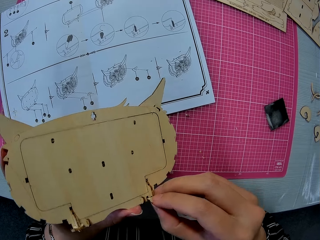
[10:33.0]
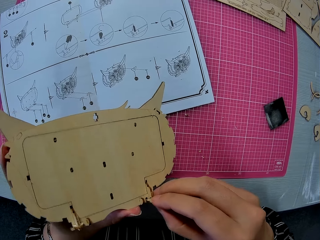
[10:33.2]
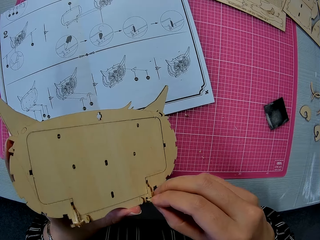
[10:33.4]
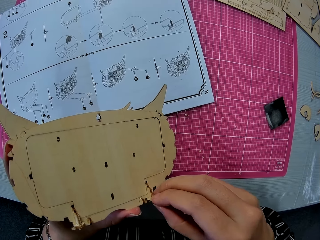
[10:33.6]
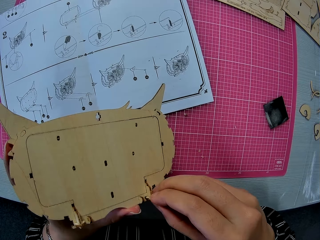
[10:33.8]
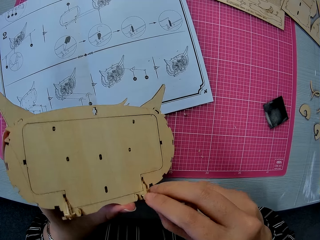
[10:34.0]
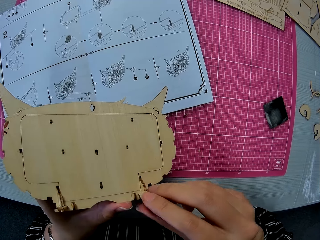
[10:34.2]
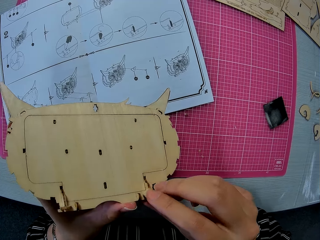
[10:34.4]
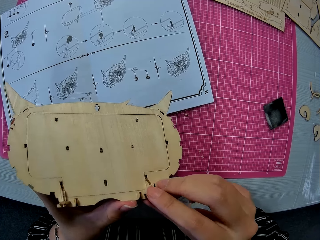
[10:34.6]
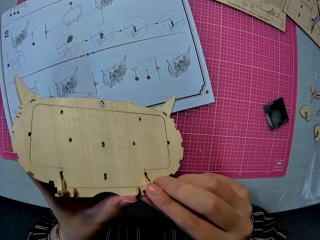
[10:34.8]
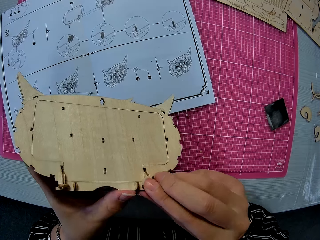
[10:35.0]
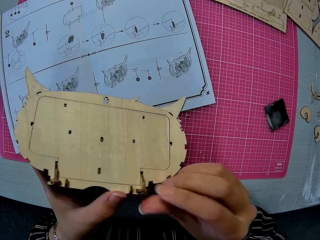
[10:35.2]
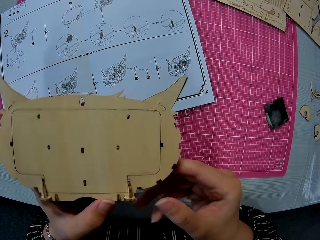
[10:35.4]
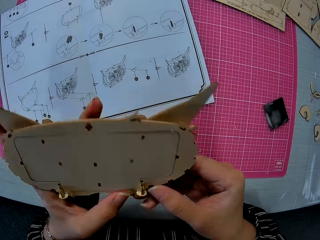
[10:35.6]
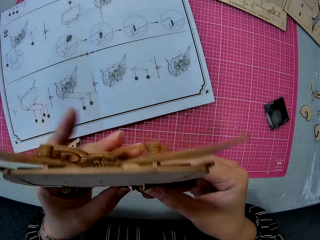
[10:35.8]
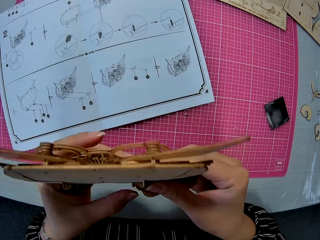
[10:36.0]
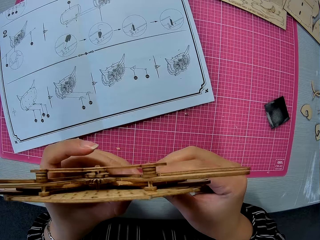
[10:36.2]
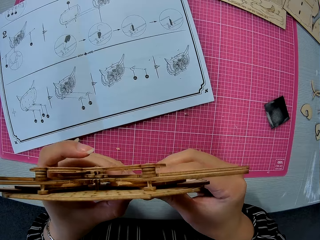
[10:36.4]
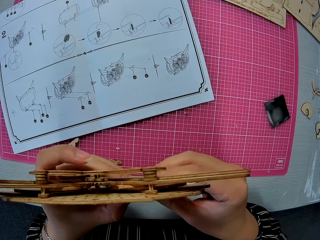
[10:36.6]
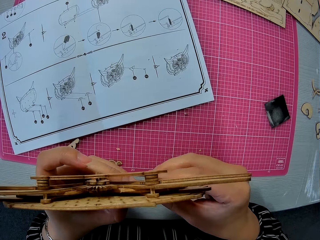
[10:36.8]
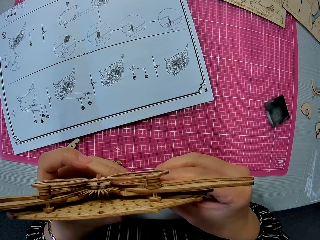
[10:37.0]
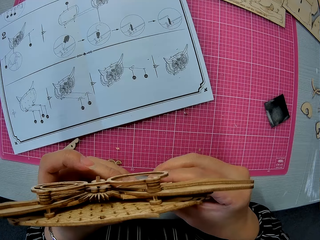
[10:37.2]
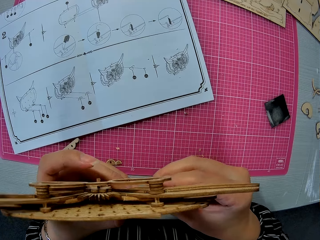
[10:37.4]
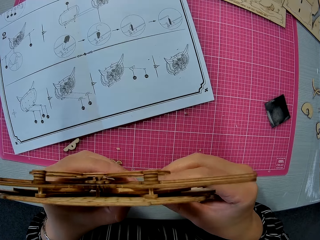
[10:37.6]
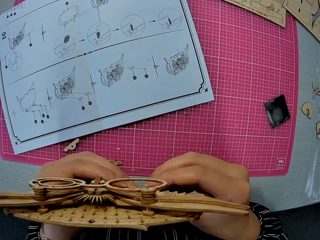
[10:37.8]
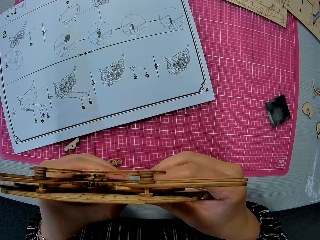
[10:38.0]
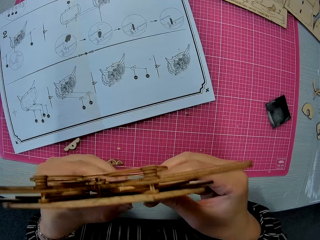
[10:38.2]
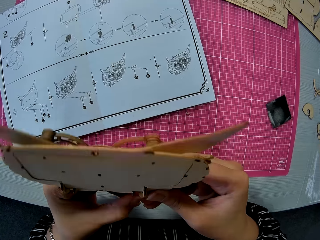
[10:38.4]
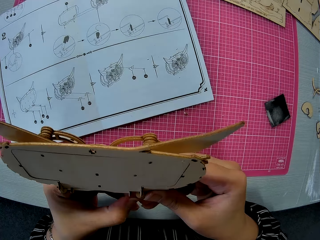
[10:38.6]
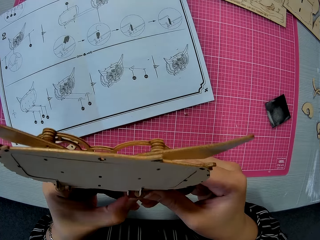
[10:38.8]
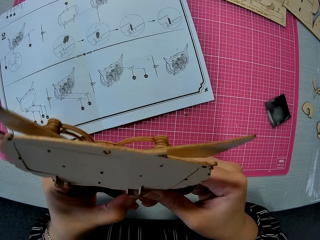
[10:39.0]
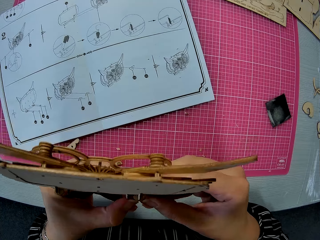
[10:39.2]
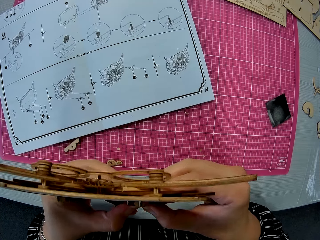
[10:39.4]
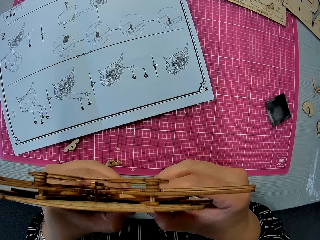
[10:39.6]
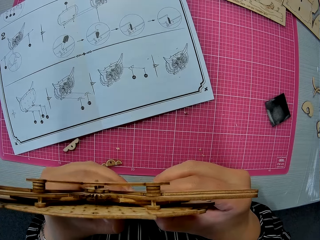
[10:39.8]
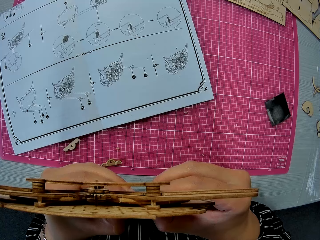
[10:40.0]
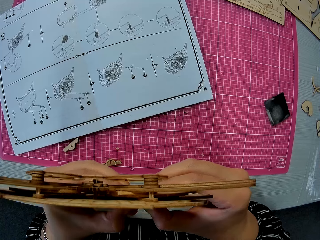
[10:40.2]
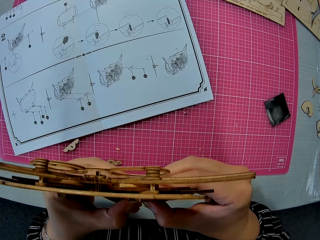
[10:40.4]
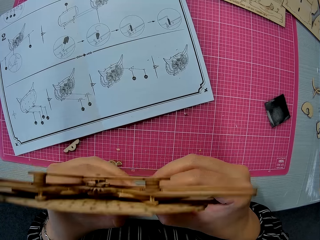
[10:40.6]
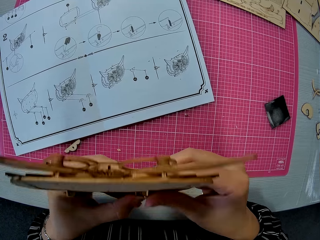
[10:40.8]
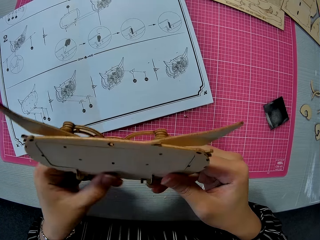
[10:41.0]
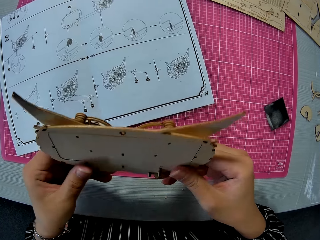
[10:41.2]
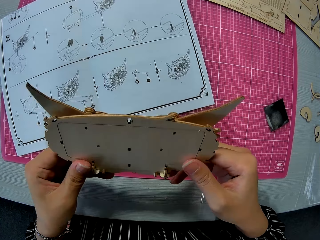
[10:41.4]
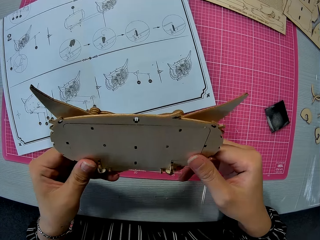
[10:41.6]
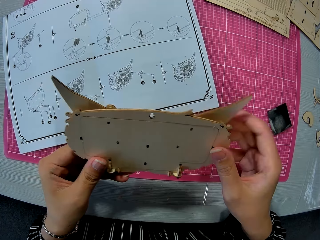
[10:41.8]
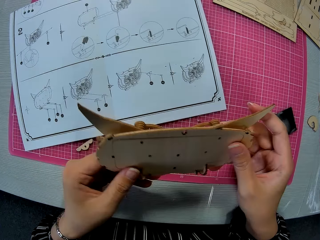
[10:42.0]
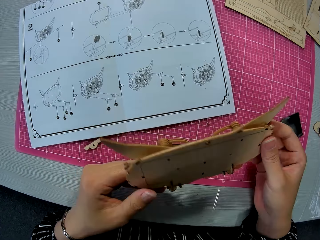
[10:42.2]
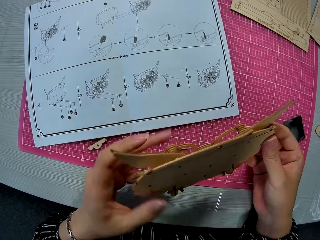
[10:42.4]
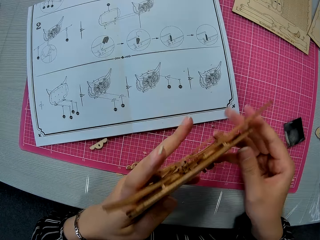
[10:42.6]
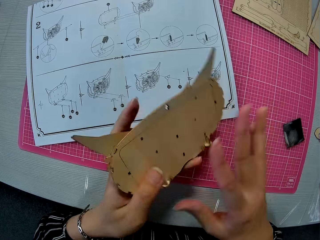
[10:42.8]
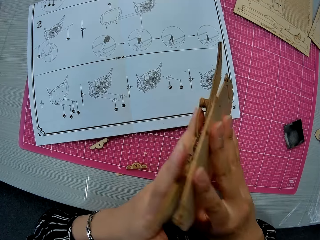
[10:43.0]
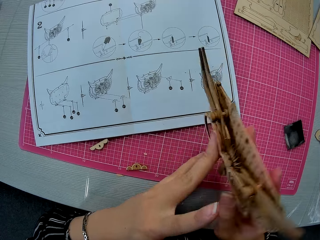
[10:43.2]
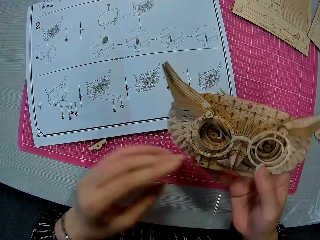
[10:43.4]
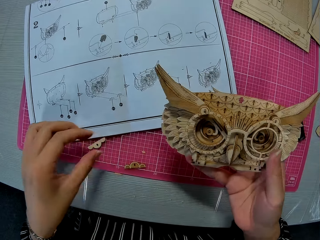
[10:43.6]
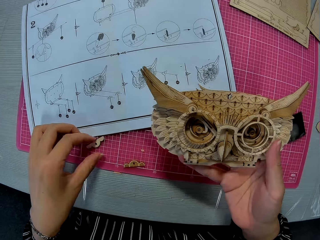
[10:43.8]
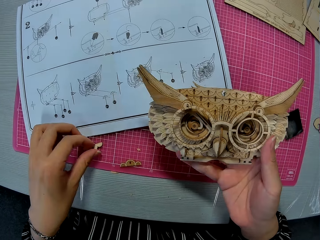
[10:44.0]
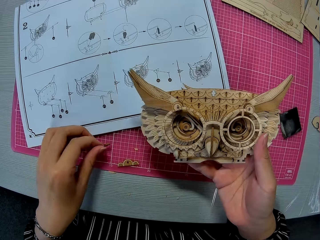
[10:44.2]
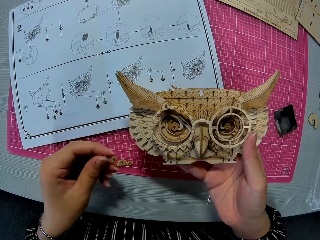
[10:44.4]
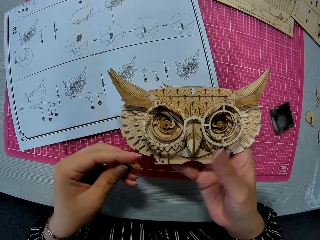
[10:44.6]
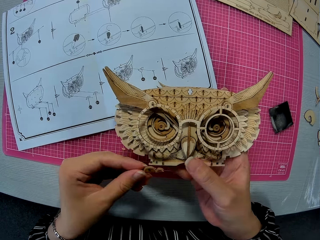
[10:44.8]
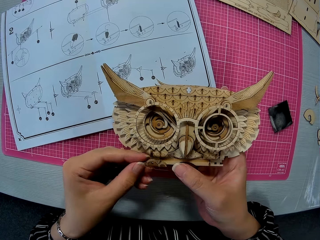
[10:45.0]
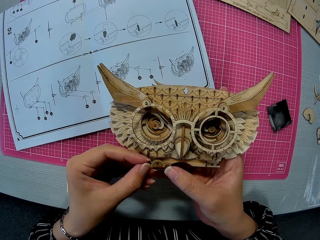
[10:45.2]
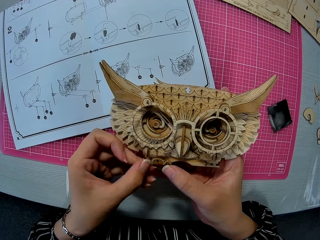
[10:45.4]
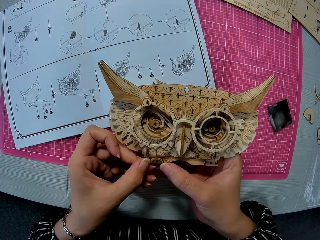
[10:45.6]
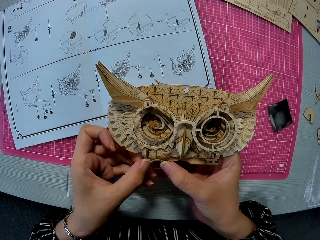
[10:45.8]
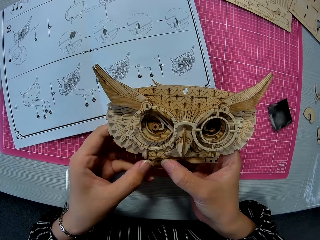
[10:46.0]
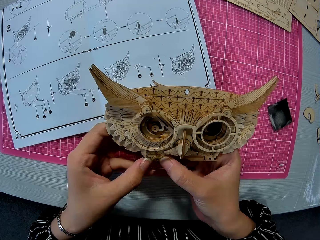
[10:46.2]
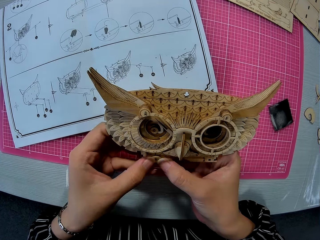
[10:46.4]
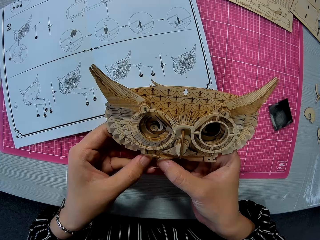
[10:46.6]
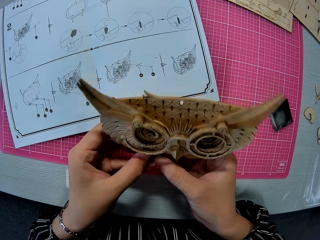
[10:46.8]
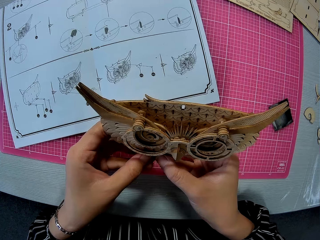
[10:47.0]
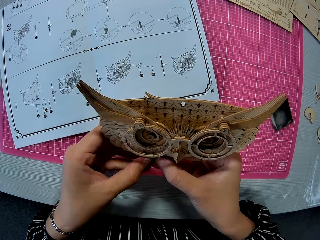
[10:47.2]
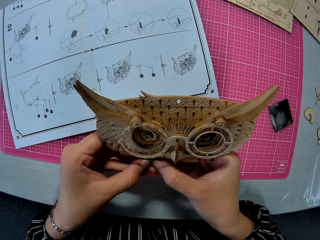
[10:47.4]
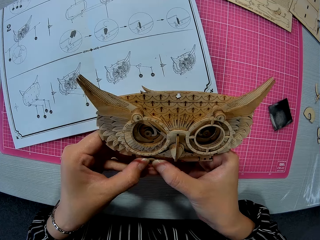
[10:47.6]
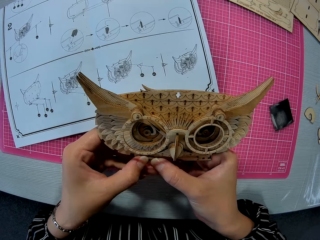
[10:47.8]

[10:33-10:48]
The camera wearer turns a piece of the owl wood puzzle. They hold the piece of the owl wood puzzle. They turn the piece of the owl wood puzzle. They pick up a small wooden piece on the cutting mat. They insert the small wooden piece in the assembled wooden puzzle piece.

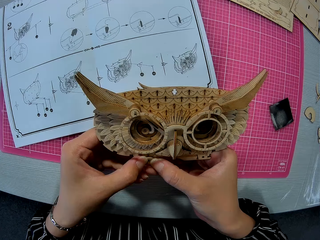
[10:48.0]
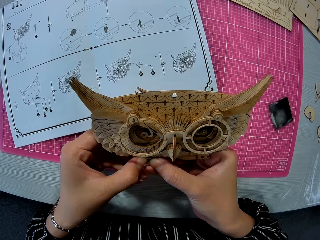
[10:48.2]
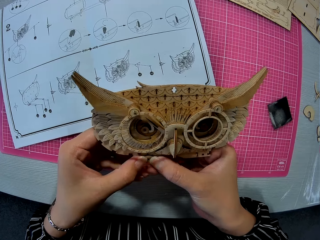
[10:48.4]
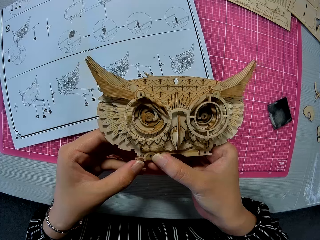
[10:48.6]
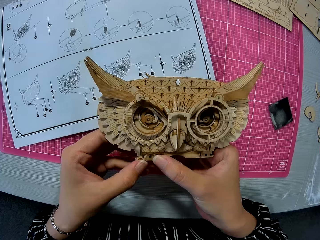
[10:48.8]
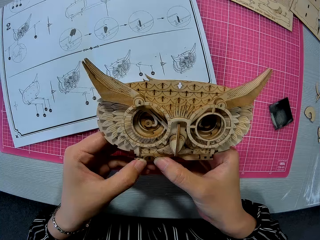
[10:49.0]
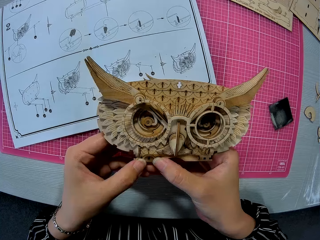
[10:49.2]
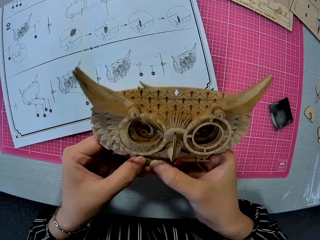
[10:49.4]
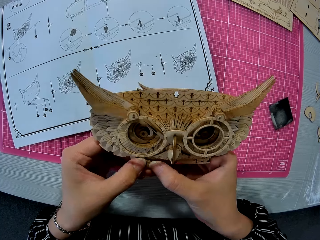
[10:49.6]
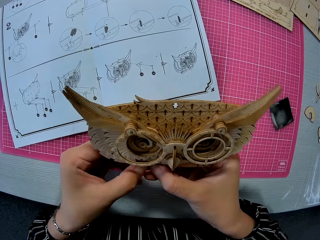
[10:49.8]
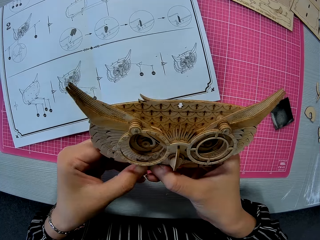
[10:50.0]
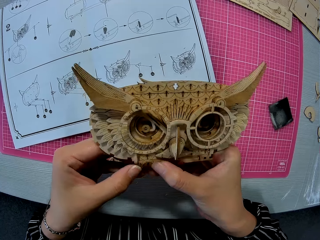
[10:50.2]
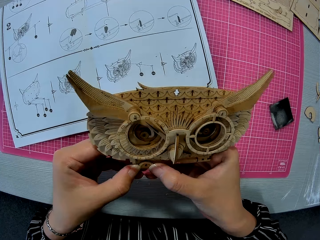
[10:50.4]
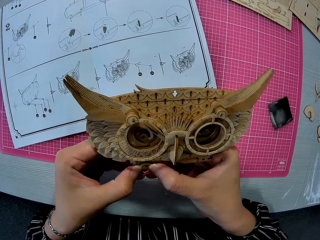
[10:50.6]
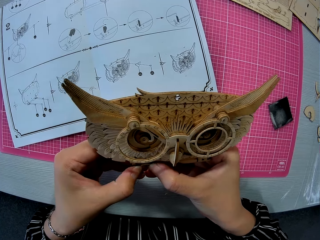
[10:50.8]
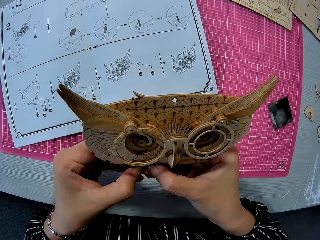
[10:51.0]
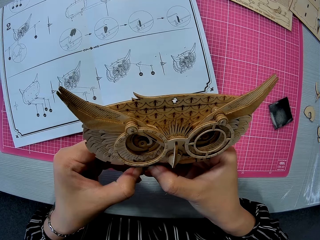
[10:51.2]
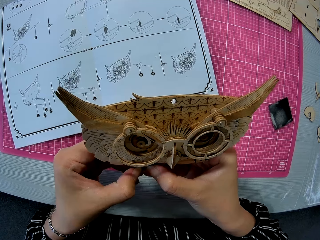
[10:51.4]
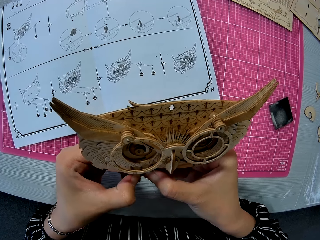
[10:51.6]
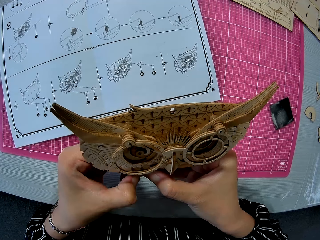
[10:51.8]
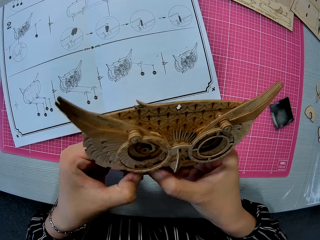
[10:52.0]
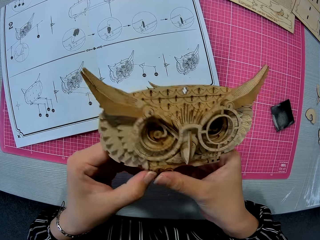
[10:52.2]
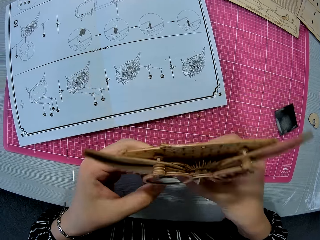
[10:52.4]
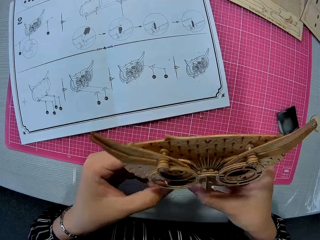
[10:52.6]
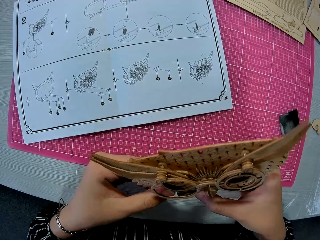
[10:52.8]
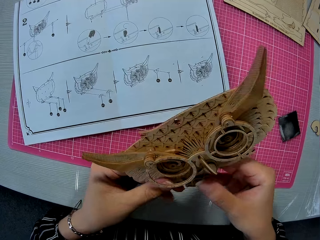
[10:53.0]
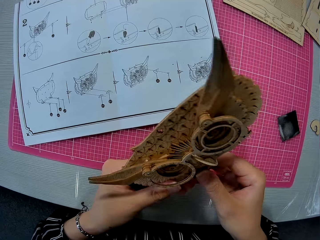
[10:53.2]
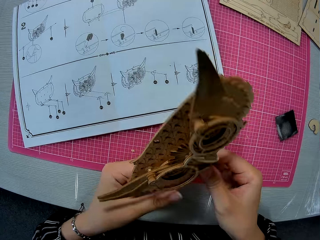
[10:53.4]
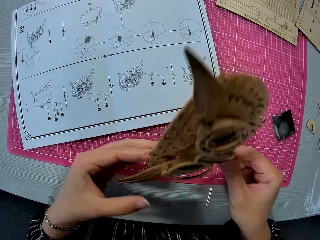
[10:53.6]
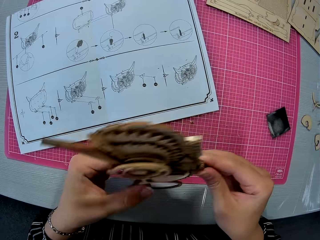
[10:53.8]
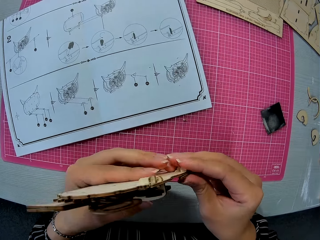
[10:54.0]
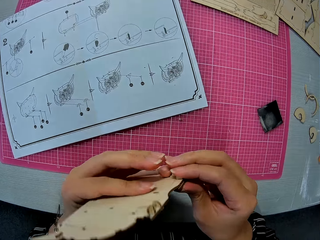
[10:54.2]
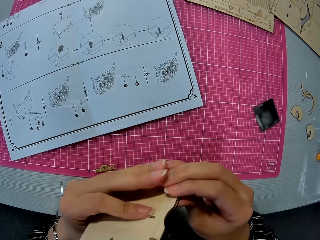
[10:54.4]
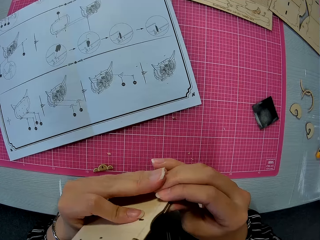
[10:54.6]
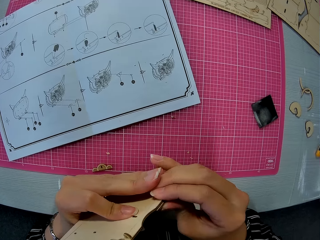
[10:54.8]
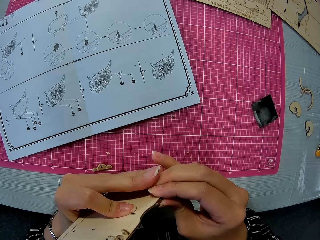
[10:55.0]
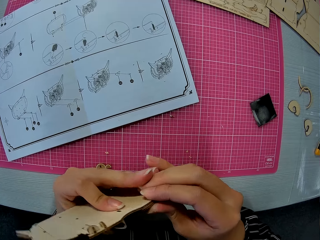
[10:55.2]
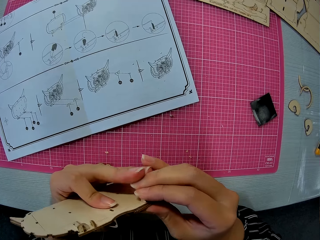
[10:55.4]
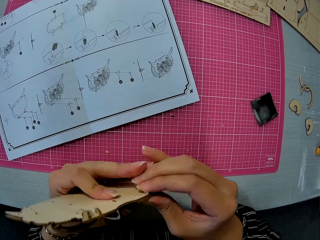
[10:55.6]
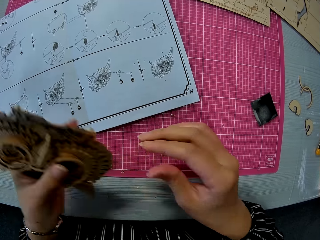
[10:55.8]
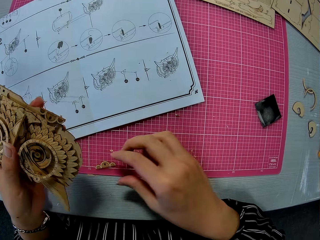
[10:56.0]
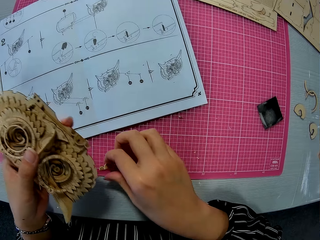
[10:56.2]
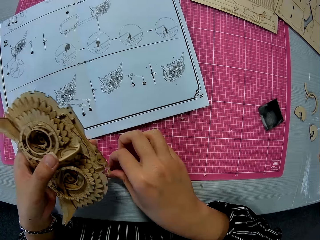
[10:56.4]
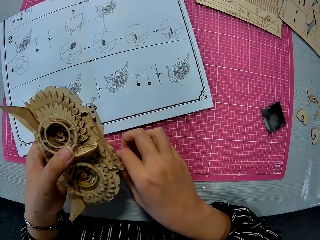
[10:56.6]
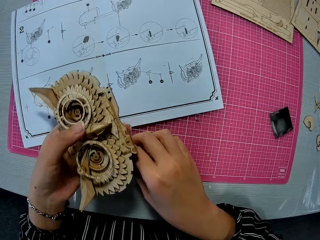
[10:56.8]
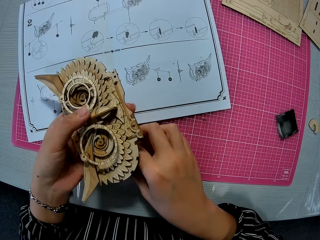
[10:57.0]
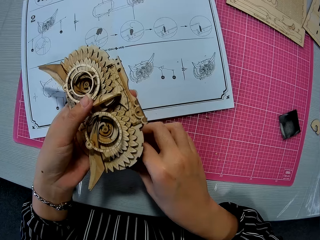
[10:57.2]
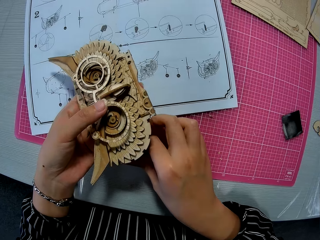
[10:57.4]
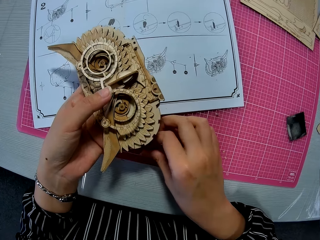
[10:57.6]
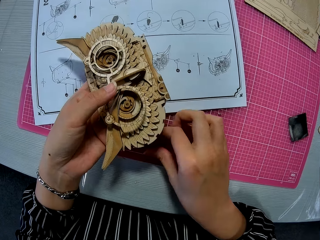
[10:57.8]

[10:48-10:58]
The camera wearer presses a laser cut craft to a piece of the owl wood puzzle. They turn the piece of the owl wood puzzle. They press the piece of the owl wood puzzle. They pick up a small wooden piece on the cutting mat. They turn the piece of the owl wood puzzle.
